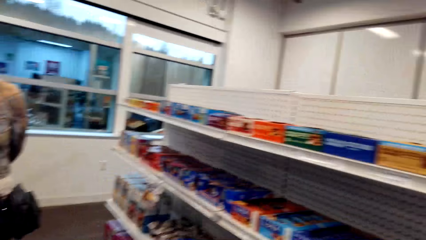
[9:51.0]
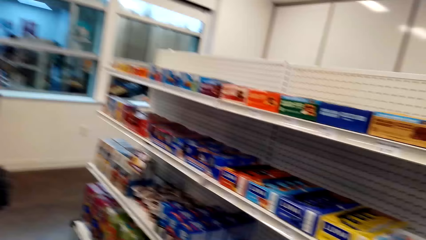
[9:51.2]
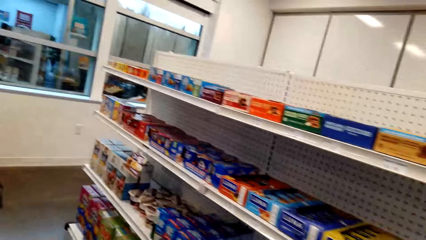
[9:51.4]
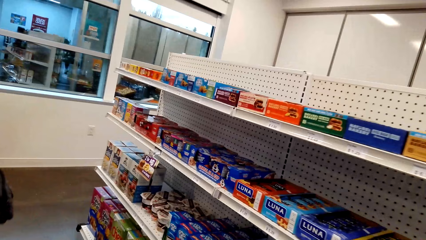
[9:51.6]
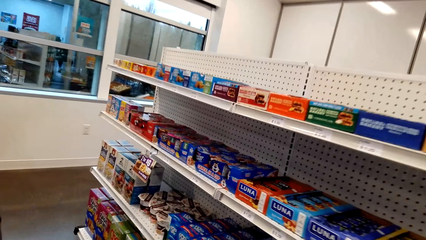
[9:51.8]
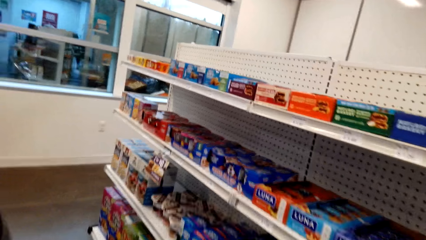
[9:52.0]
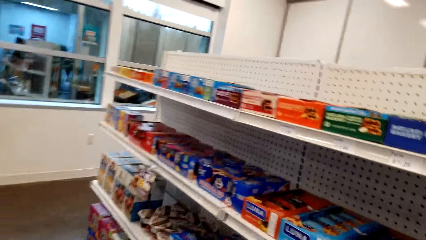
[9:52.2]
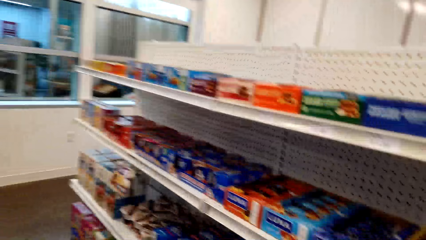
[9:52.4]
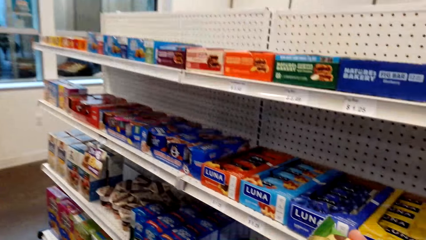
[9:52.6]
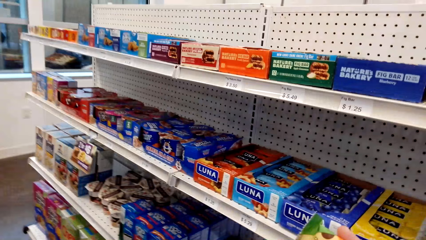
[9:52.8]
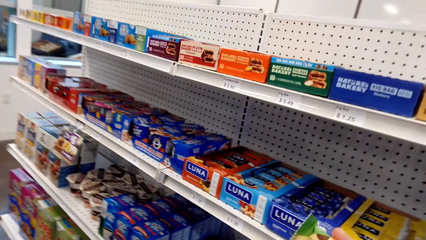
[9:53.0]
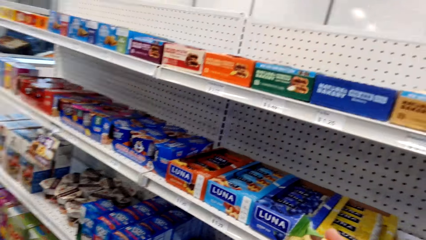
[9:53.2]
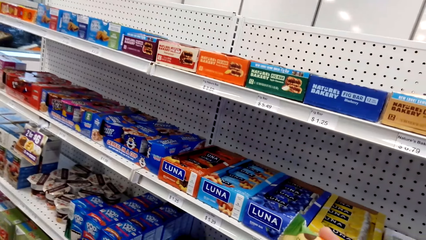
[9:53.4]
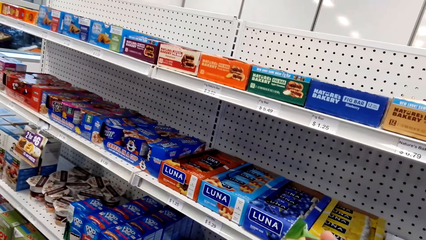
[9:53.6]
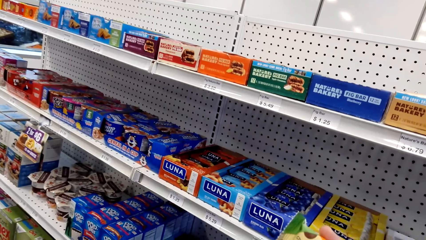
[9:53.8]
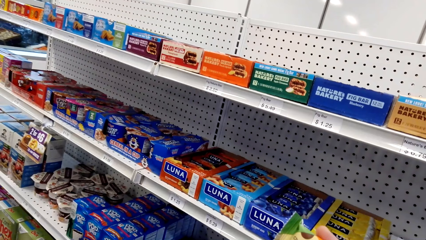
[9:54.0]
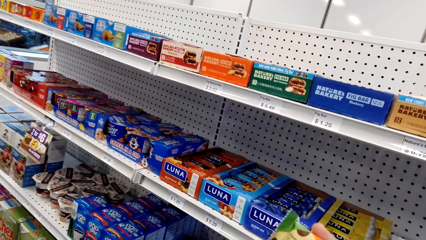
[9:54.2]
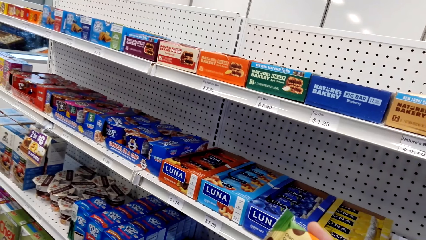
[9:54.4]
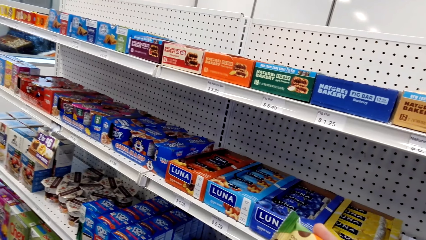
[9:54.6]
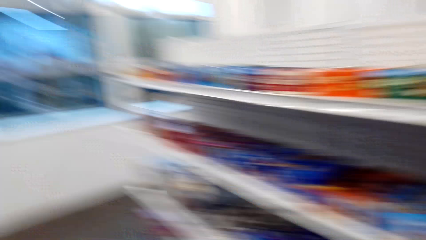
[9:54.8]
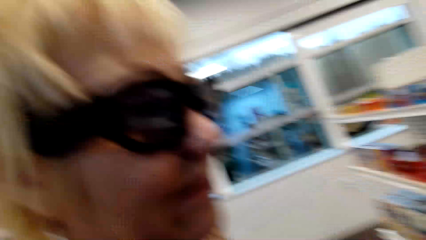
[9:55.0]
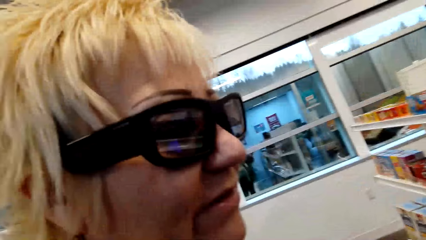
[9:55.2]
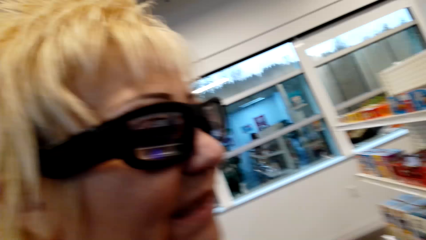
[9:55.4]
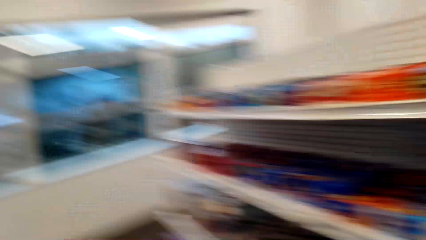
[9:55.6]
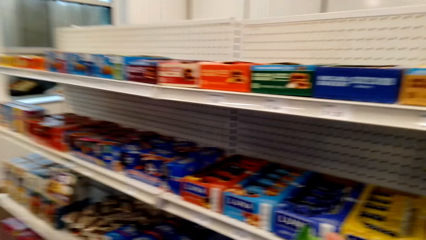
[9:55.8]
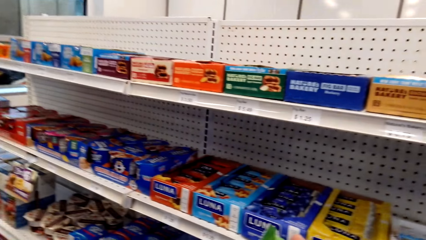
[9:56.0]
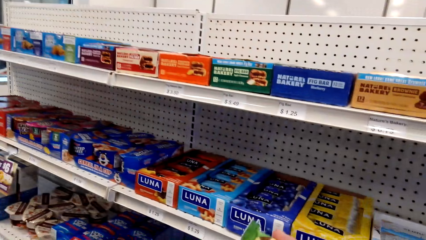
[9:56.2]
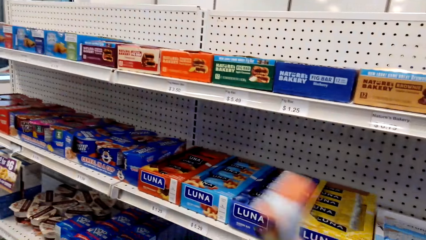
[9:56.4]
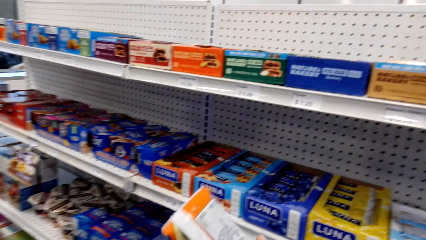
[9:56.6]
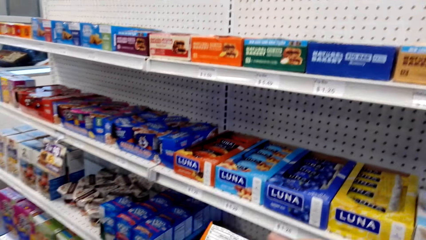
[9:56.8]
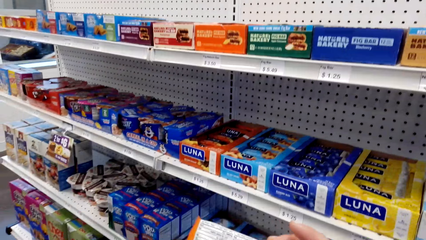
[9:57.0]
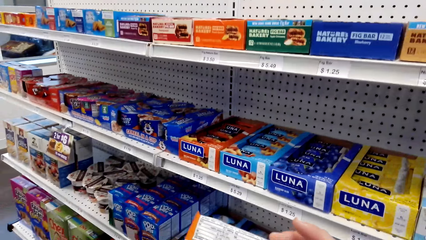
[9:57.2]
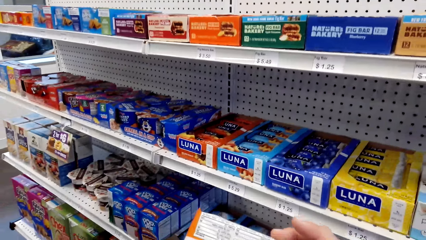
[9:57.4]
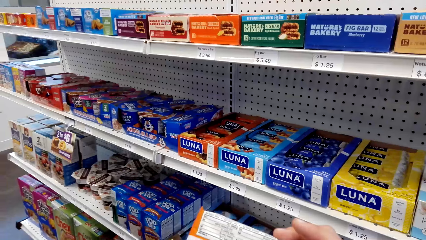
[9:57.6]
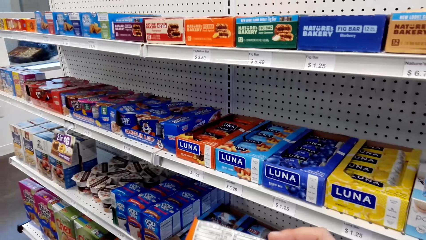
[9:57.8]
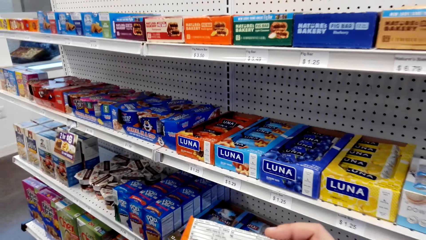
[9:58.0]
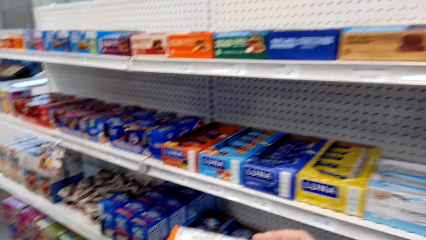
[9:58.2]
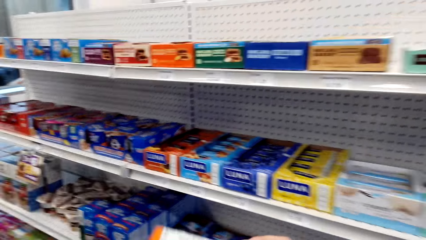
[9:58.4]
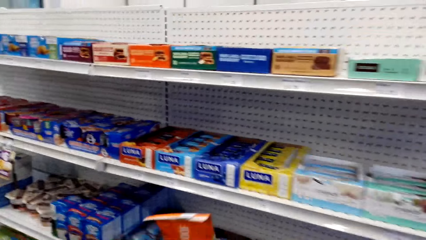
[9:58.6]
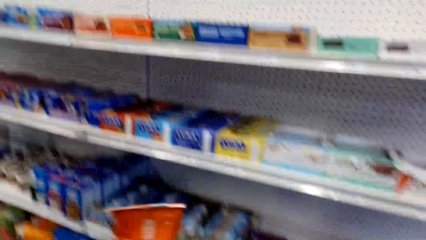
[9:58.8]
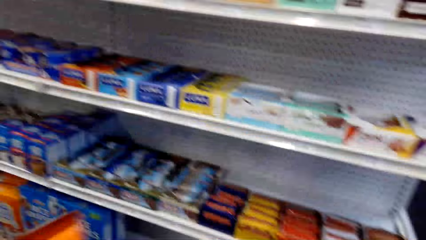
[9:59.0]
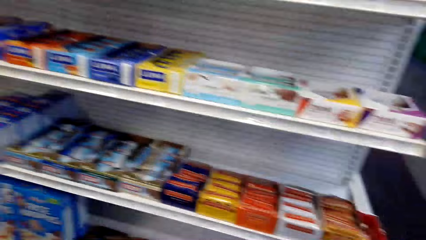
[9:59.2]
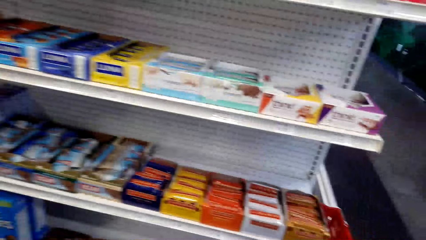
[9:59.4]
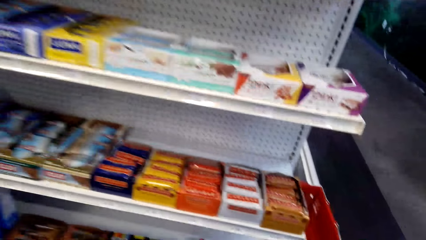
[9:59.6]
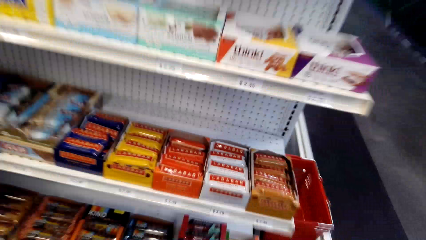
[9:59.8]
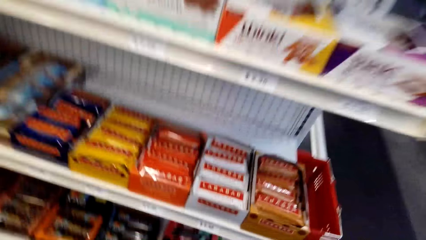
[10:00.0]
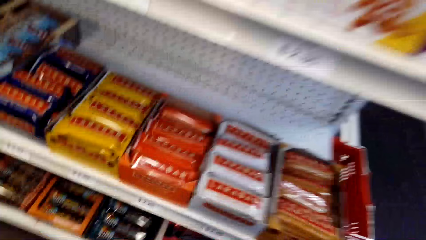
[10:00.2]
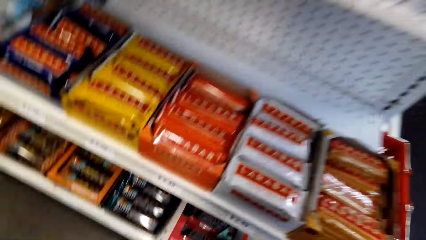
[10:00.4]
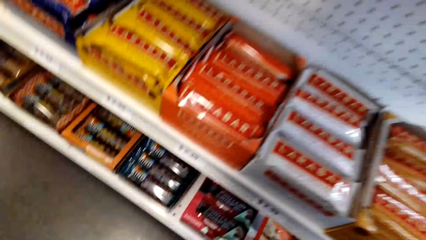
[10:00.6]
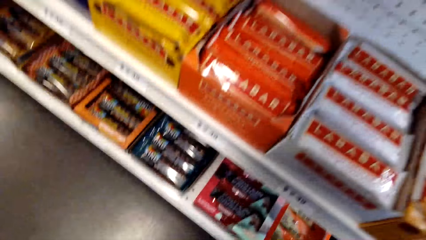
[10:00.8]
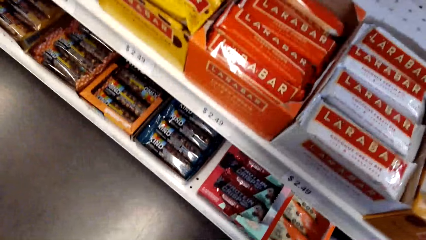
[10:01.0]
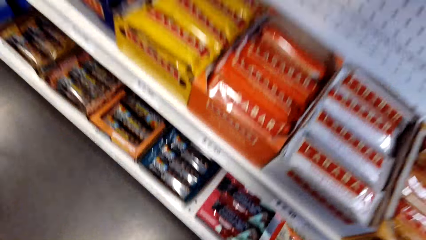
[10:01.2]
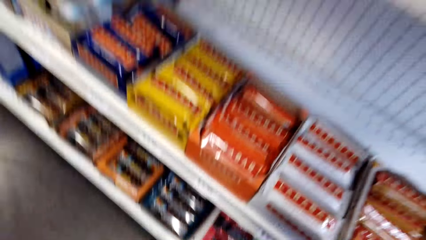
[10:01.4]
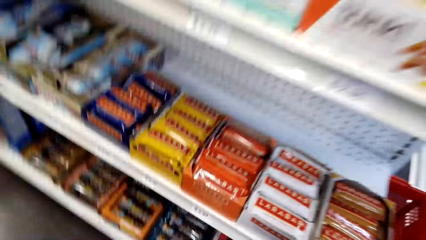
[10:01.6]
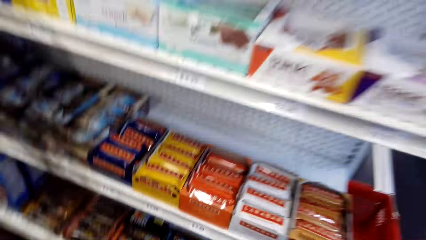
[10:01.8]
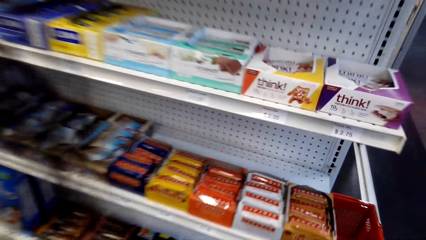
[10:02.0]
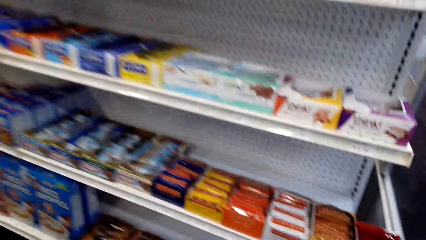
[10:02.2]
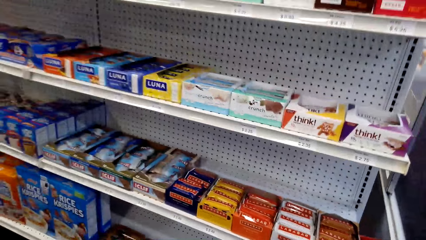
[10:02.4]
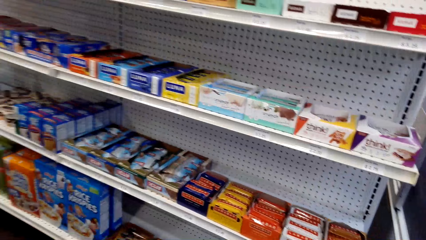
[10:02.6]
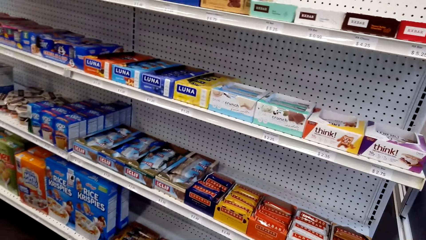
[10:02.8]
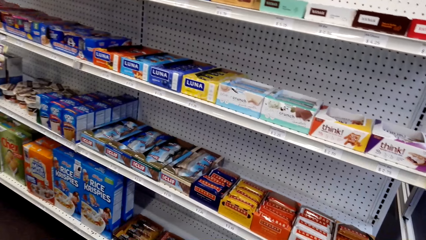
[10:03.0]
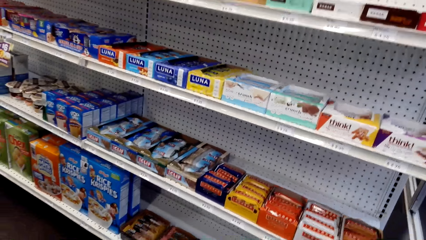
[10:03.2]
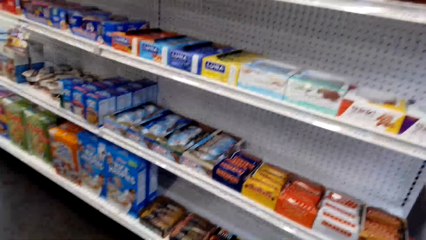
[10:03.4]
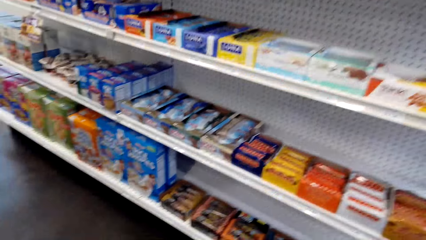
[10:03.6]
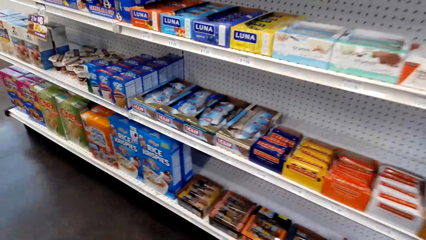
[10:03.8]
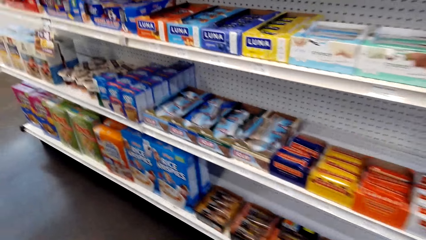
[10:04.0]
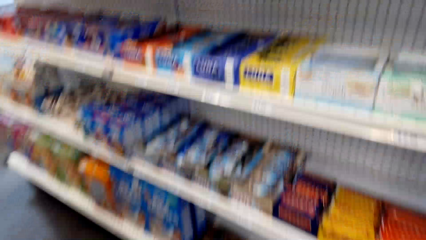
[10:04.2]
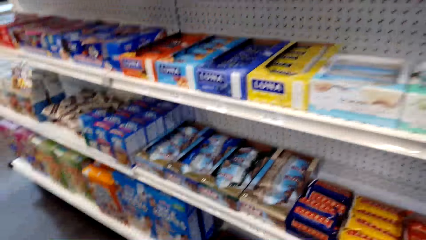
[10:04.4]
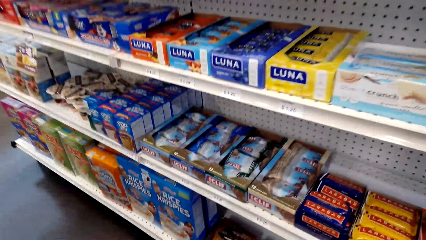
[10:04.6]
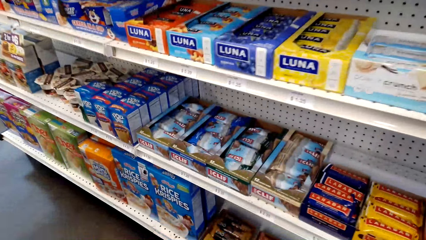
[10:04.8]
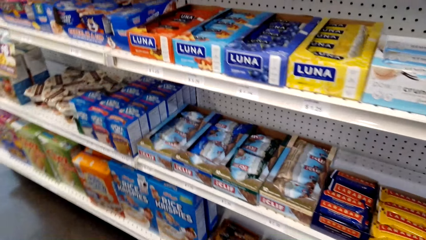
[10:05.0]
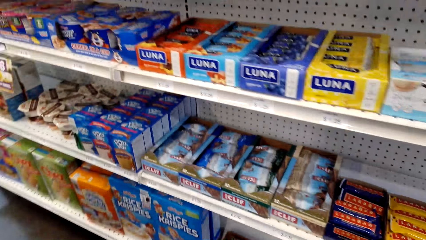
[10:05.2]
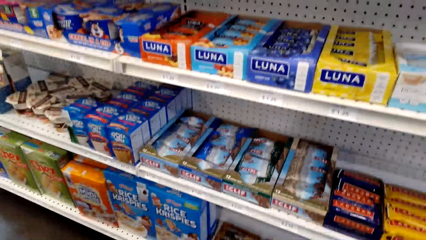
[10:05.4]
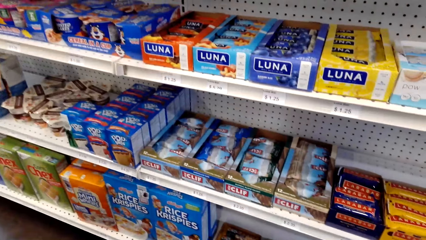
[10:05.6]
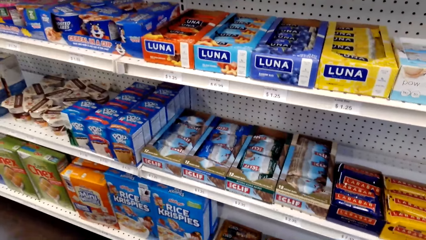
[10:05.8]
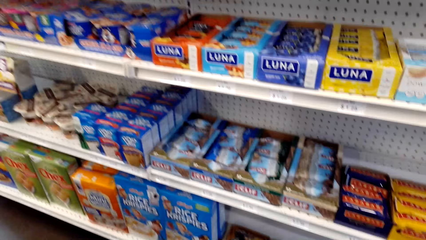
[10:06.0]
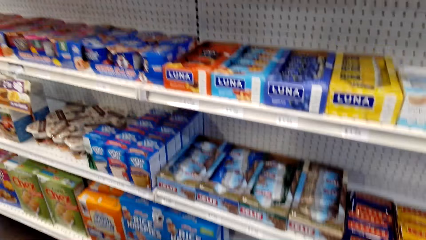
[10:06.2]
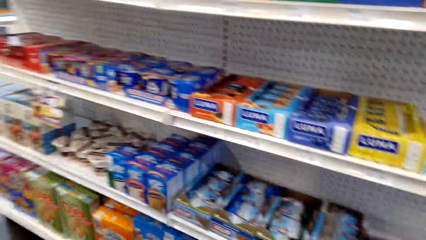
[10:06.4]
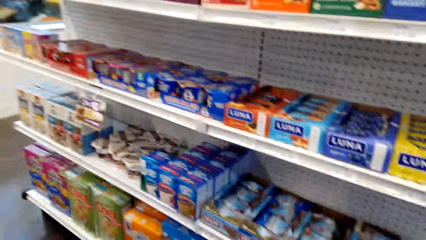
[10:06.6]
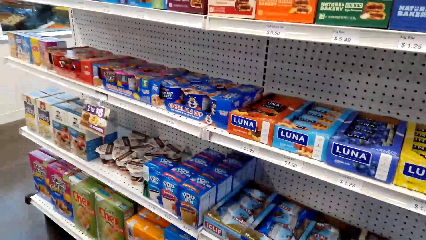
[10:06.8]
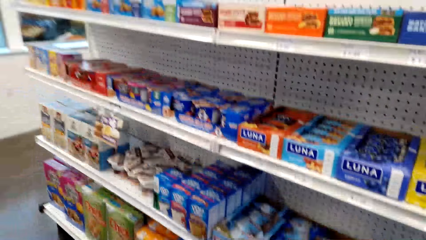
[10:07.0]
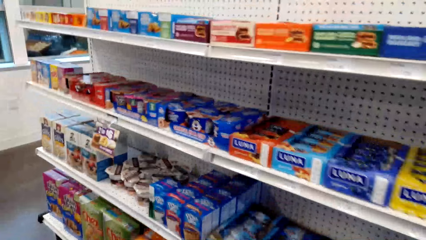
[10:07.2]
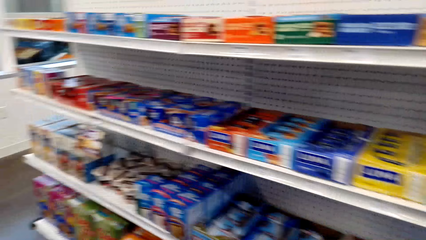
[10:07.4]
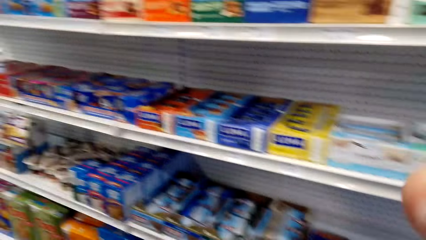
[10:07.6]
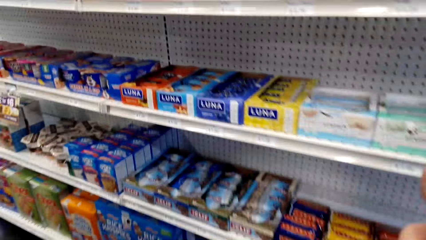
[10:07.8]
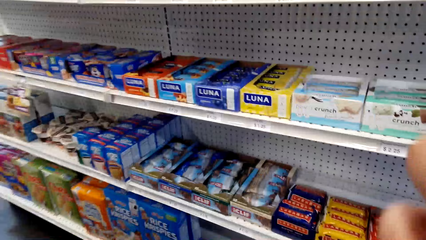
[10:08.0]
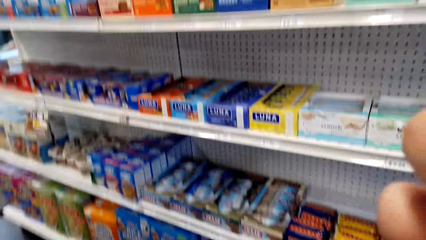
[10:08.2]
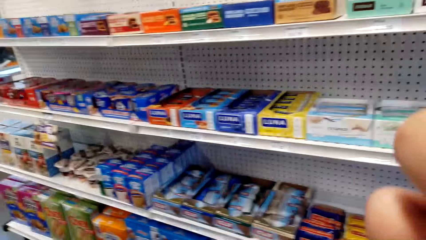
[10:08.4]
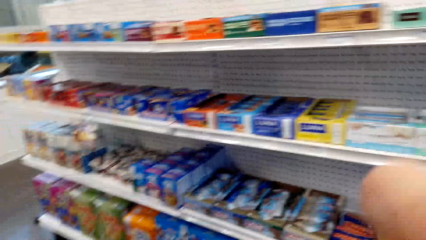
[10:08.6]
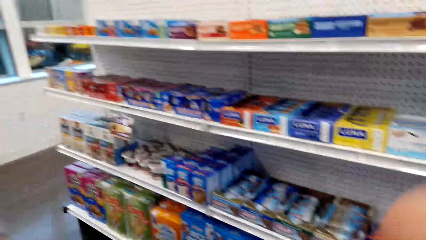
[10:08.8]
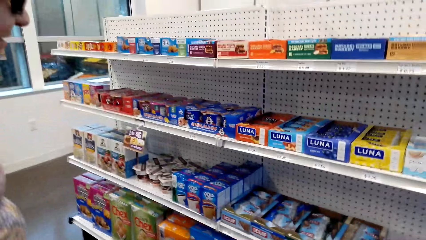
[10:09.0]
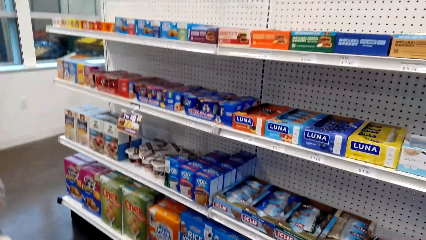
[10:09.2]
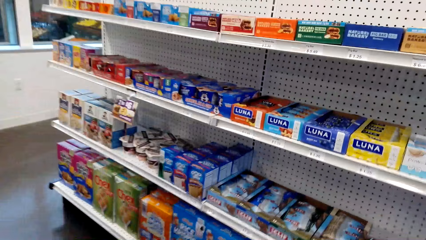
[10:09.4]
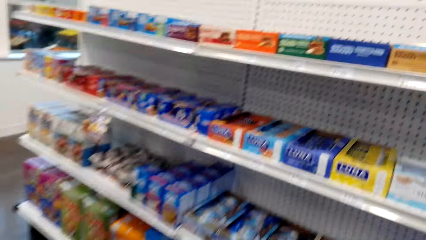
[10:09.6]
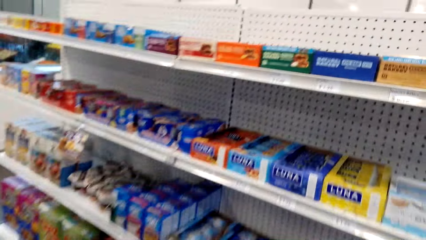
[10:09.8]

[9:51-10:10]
The camera wearer dialogues with a lady. They look around. They hand a pack of biscuits to the lady. They dialogue with the lady.
